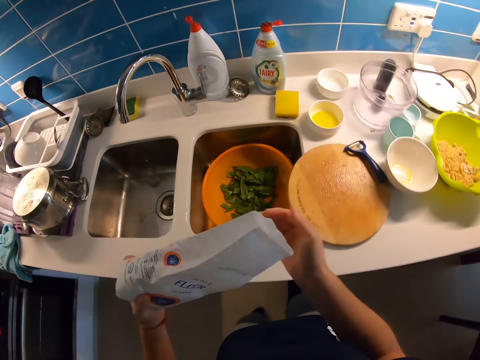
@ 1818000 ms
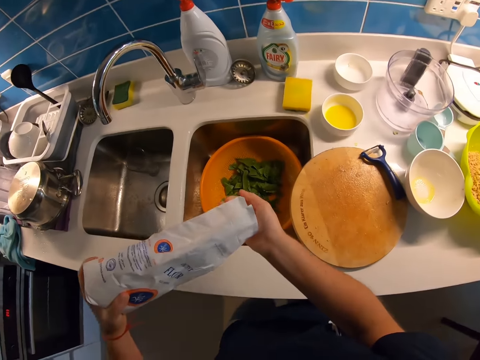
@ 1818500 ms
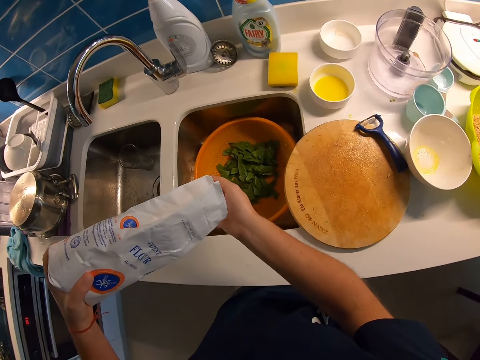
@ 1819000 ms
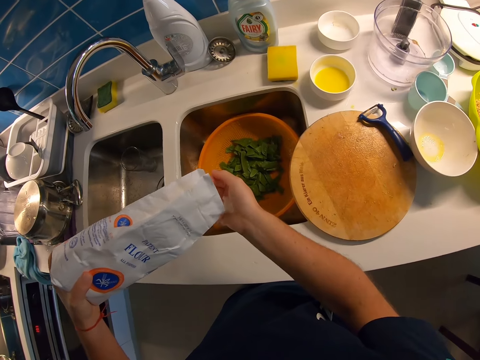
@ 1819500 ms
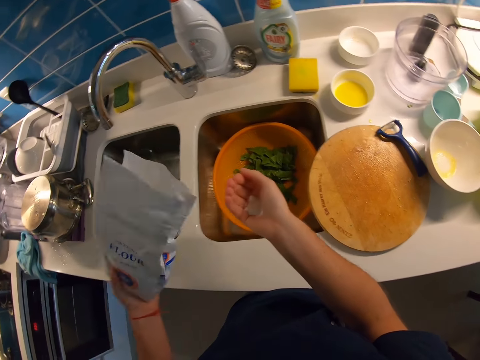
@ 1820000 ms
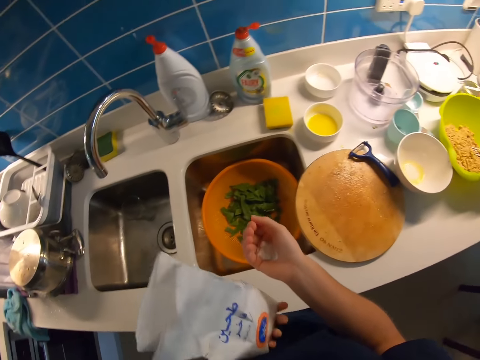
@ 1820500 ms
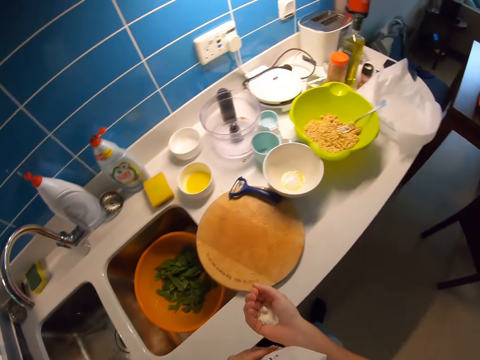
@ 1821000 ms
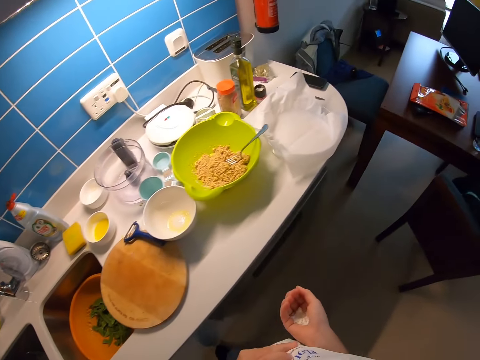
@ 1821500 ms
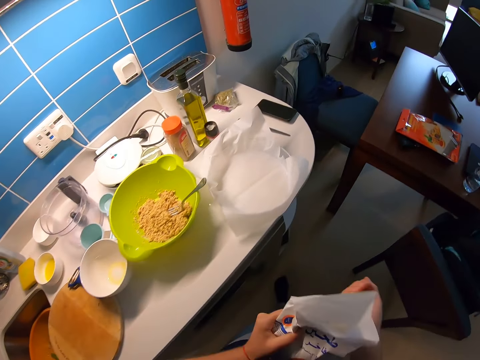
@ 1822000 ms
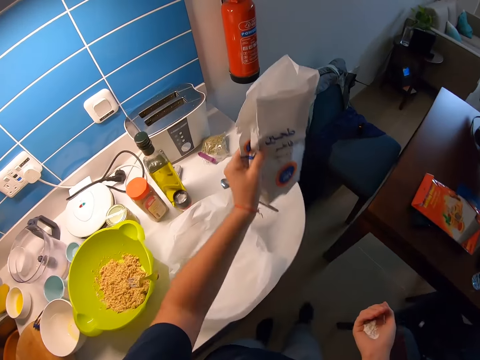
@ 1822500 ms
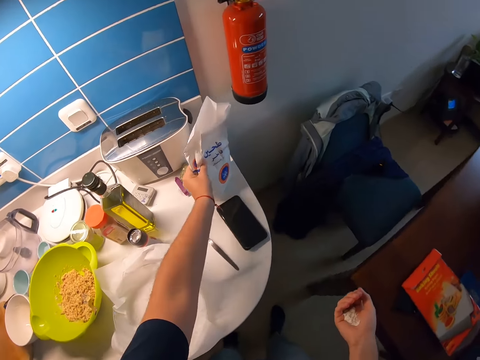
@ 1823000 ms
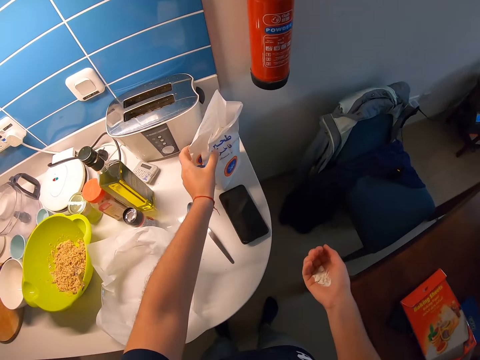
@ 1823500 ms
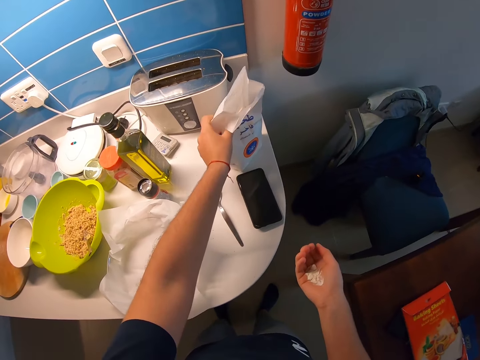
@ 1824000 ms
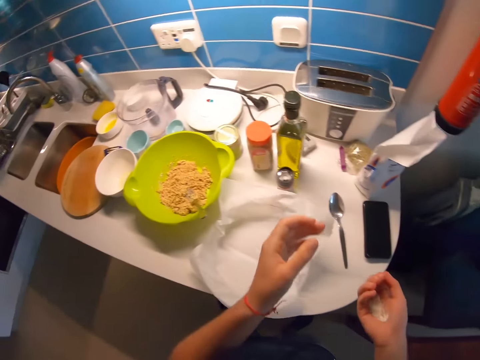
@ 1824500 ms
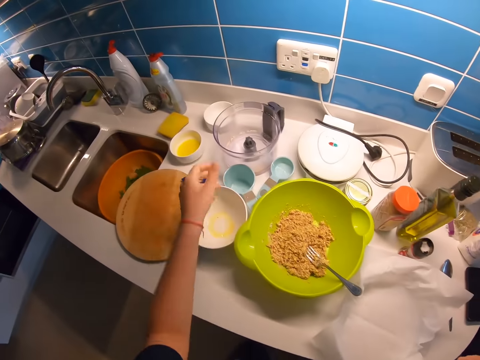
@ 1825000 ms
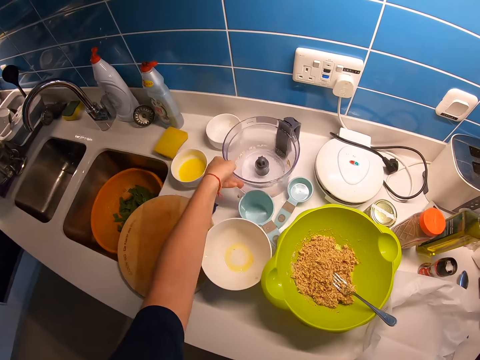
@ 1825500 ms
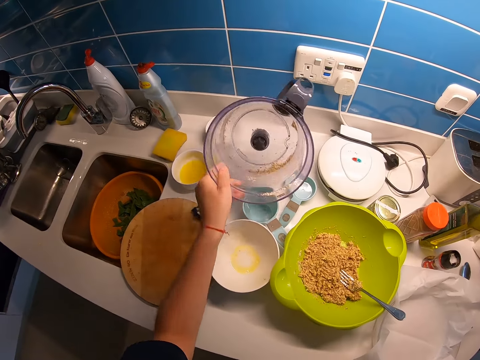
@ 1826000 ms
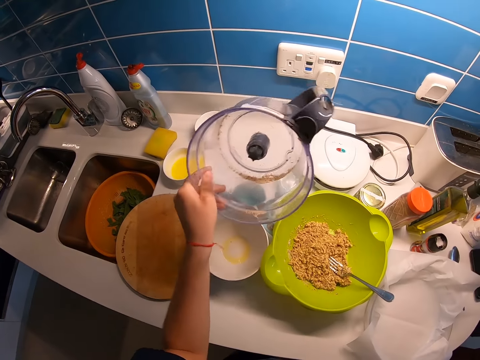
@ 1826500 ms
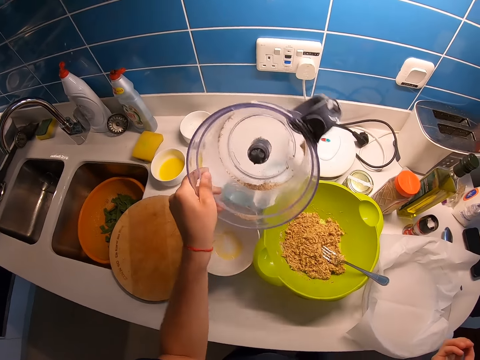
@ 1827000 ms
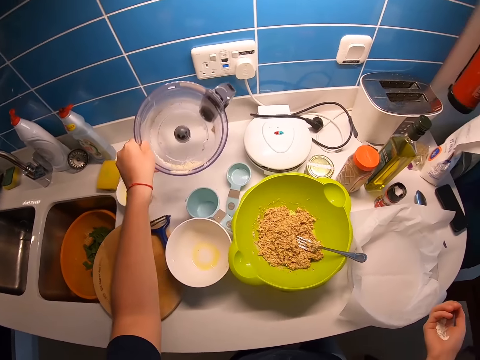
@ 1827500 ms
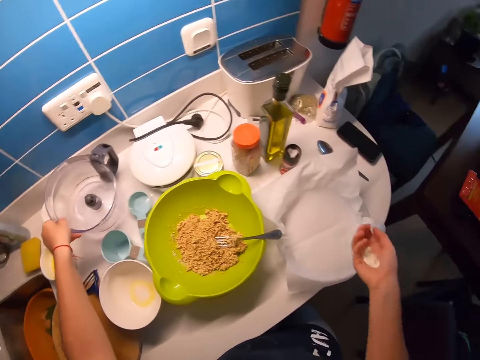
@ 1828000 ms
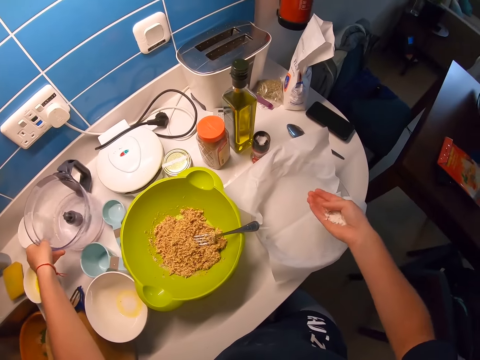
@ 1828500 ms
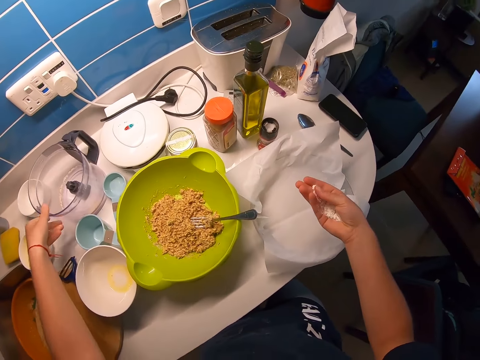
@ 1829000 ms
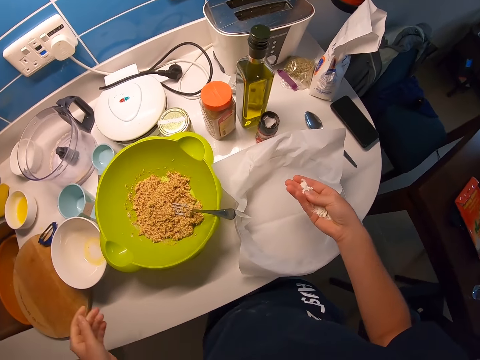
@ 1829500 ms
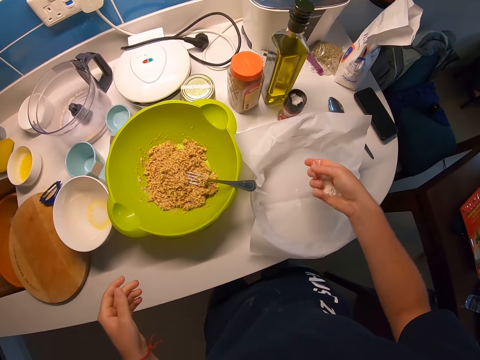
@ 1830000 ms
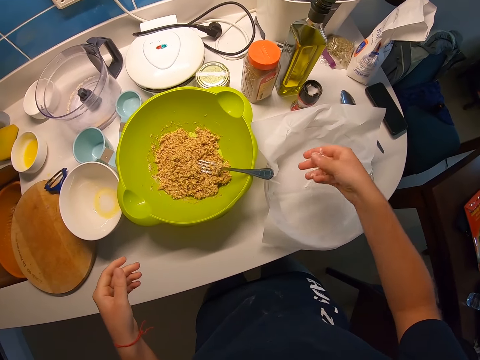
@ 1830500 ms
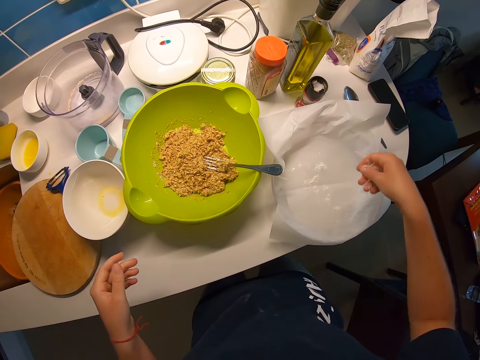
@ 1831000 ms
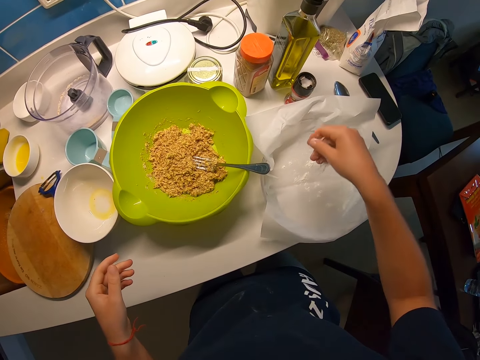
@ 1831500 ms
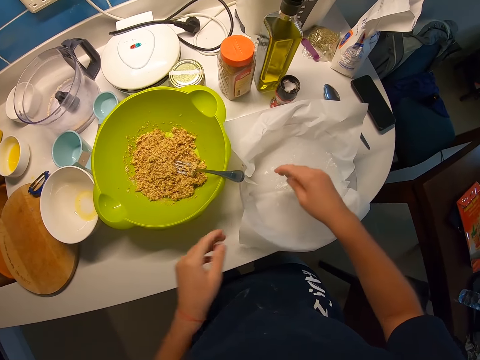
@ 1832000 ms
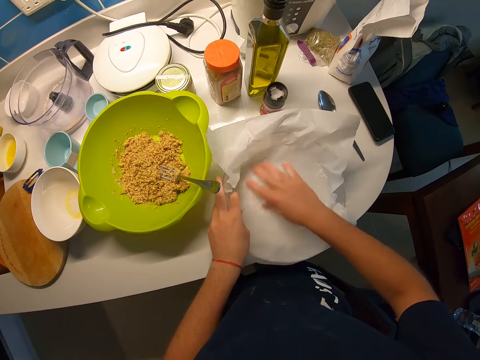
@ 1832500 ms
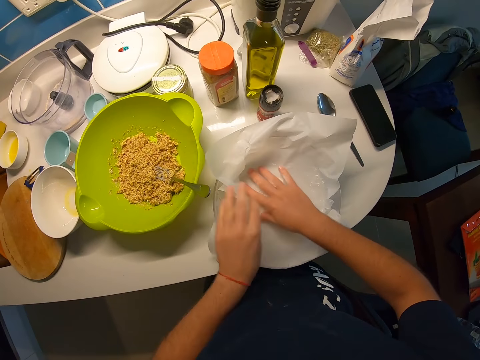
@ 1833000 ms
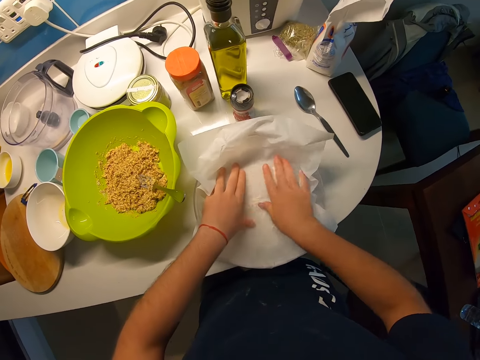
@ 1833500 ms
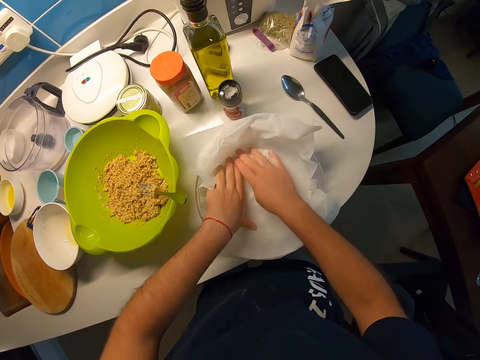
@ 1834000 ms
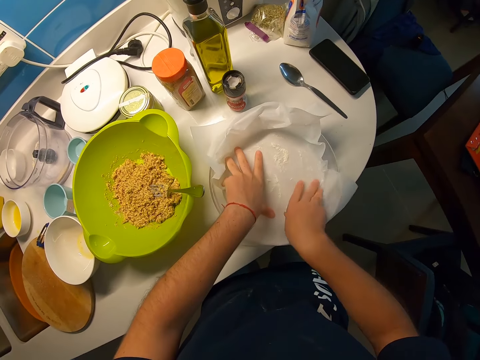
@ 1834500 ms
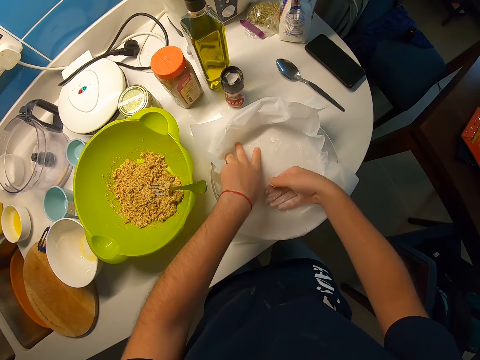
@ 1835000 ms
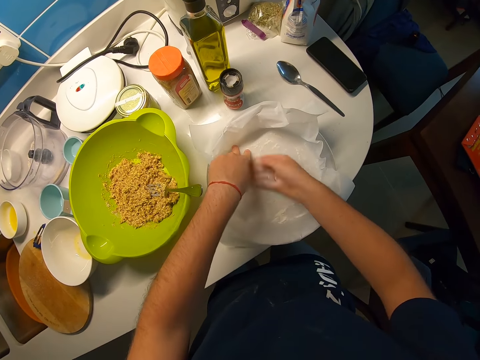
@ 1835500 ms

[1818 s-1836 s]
The camera wearer pours part of the flour into her right hand. She walks. She drops the pack of flour on the kitchen table with her left hand. She picks up the food processor or blender jug with her left hand. She shakes the blender jug. She drops the food processor on the kitchen table with her left hand. She pours the flour in her right hand into the sheet placed on the transparent glass bowl. She presses the flour on her hands. She holds the transparent glass bowl with her left hand, and spreads the flour all over the sheet with her right hand.

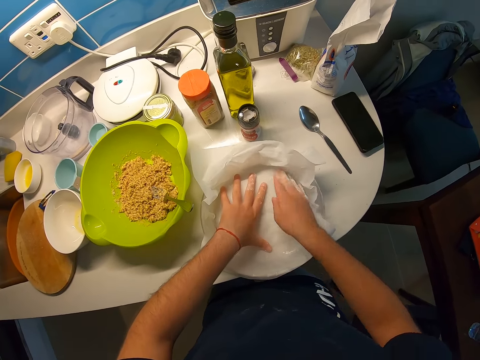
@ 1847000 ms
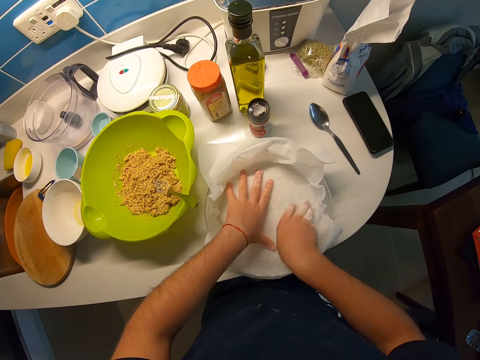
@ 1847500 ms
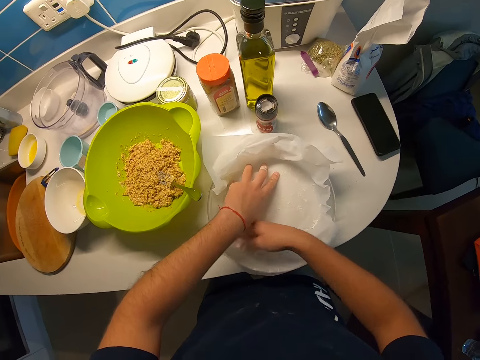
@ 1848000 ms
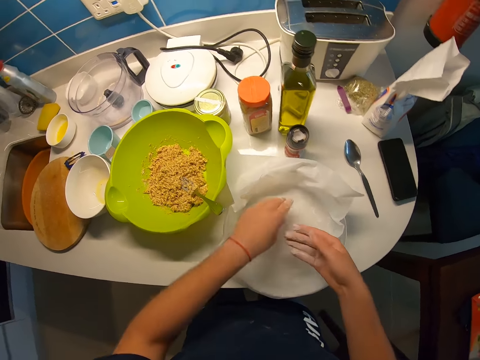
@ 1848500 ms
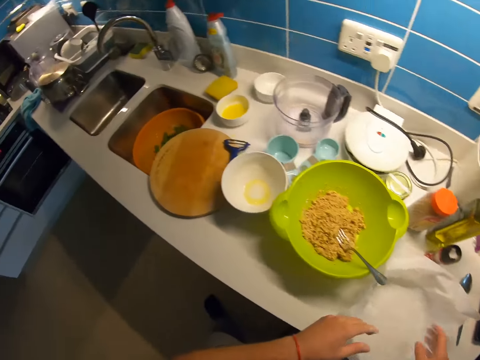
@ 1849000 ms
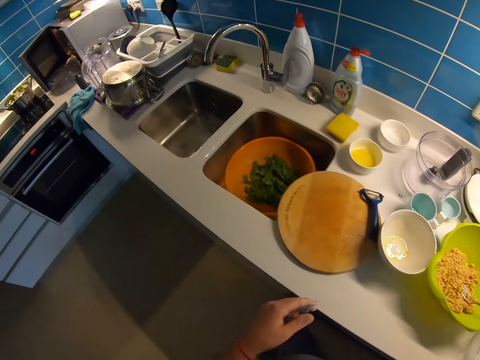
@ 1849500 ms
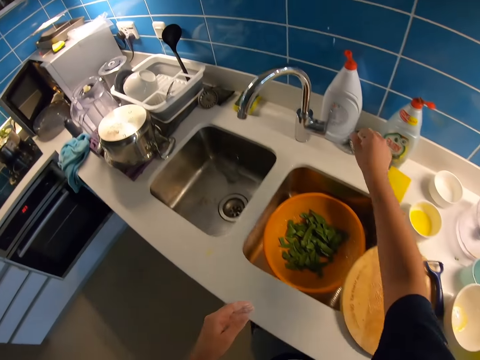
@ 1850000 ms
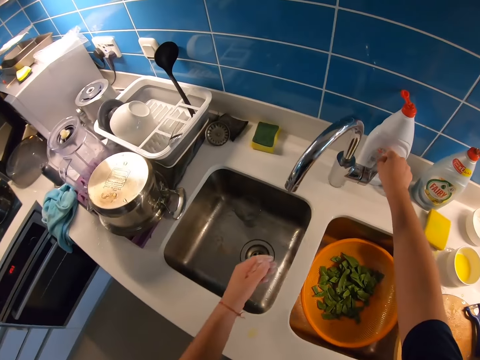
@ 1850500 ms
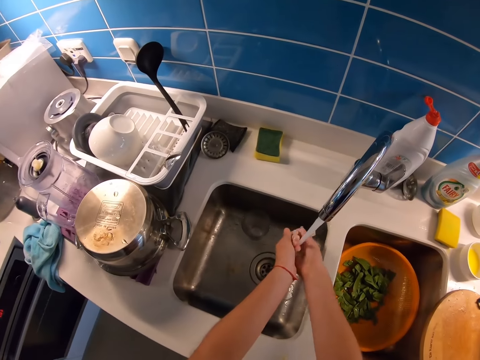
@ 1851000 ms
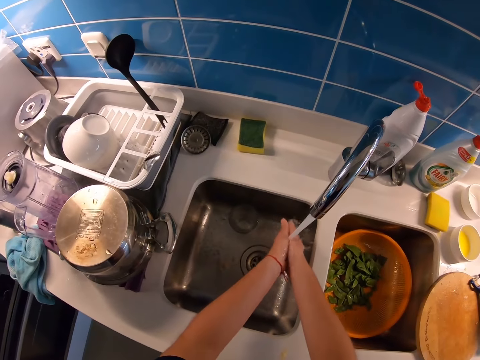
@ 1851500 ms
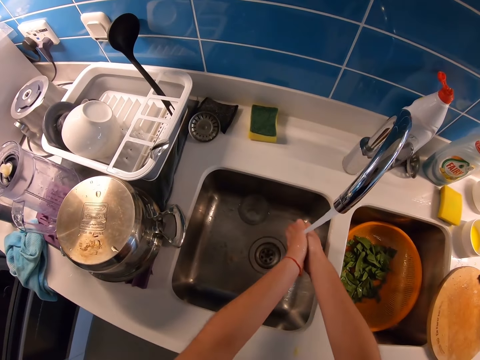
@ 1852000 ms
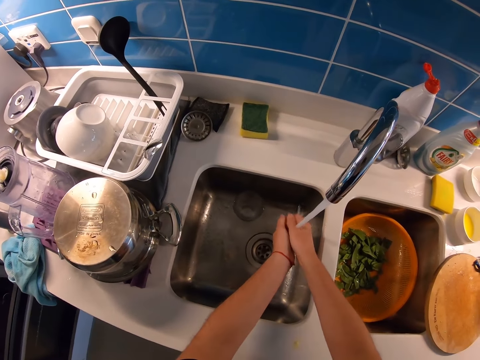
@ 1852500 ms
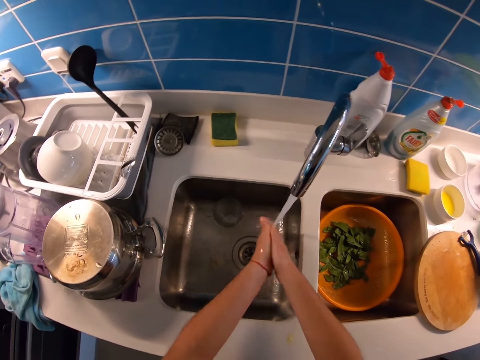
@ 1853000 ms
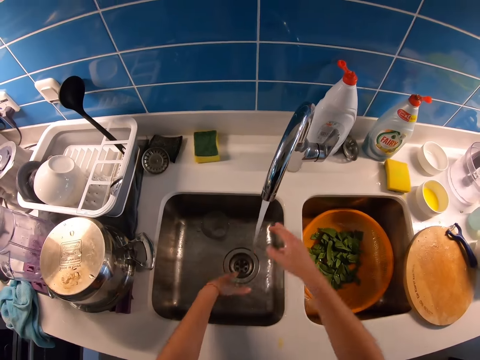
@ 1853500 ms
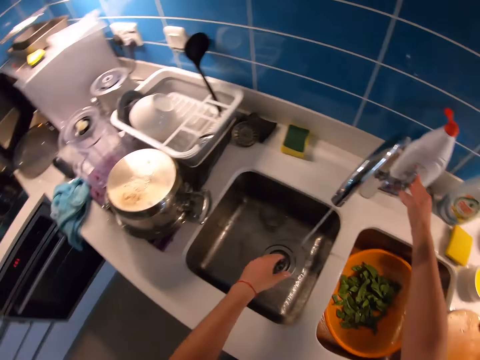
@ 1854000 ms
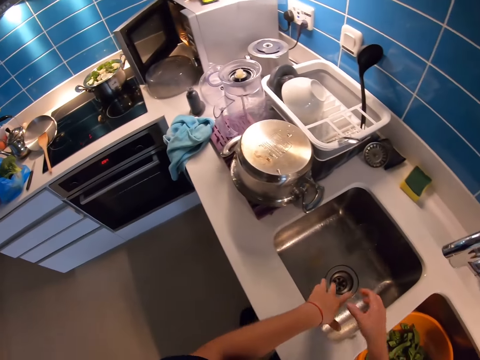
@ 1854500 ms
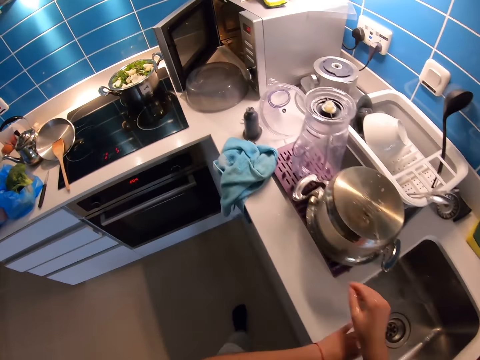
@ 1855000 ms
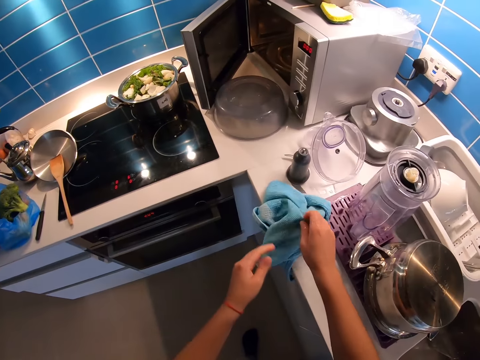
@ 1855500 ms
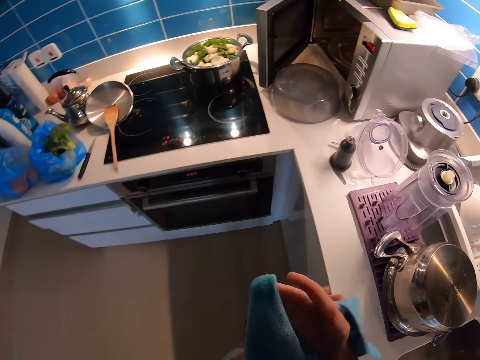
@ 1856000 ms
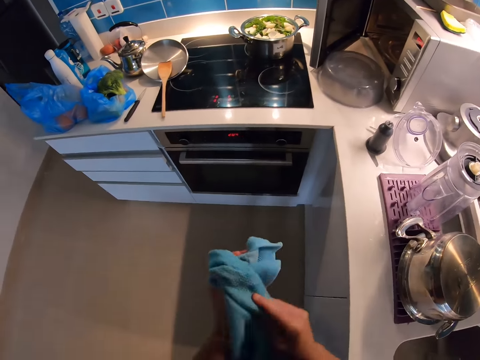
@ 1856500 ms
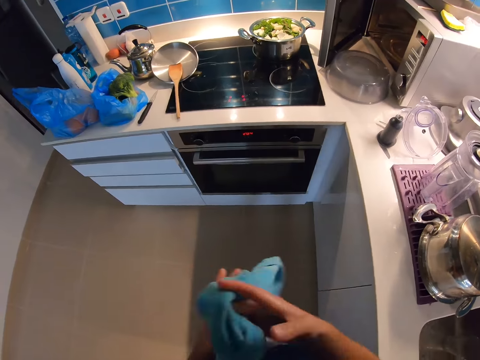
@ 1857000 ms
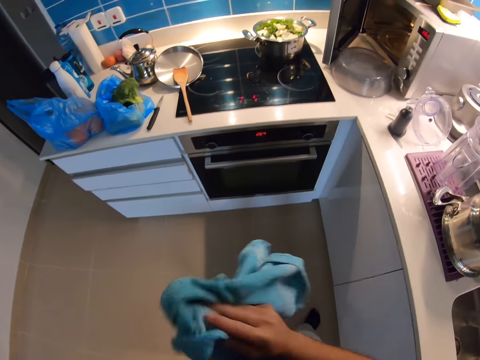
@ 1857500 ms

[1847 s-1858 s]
The camera wearer walks around the kitchen. She puts on the tap with her right hand. She washes both hands. She puts off the tap with her right hand. She looks around the table. She picks a napkin on the kitchen table with her right hand. She cleans both hands with the napkin.
